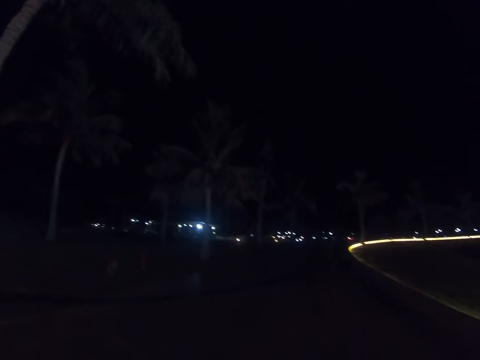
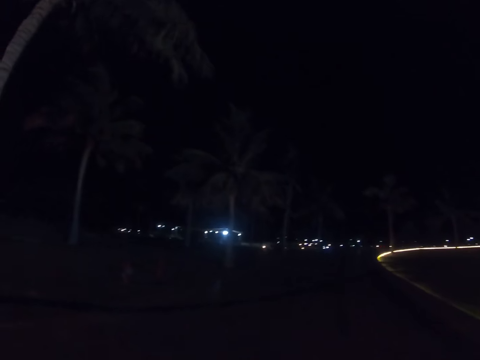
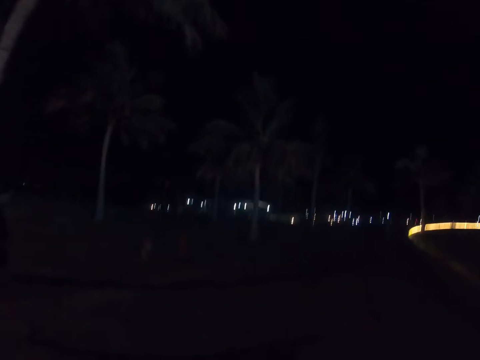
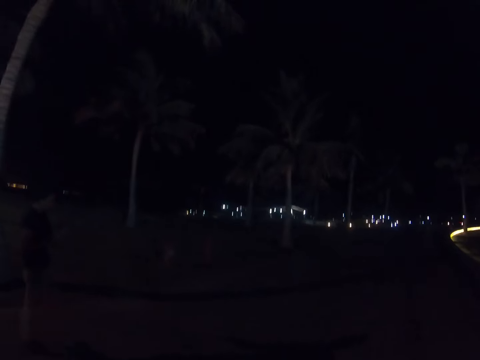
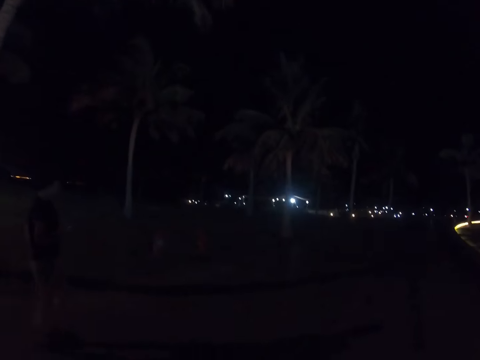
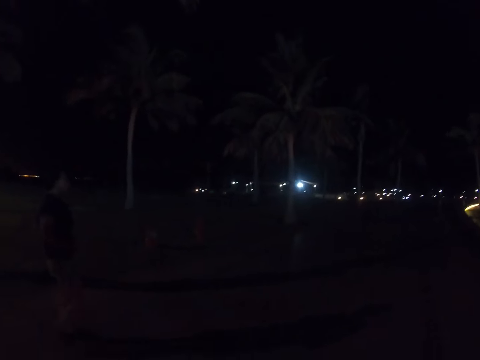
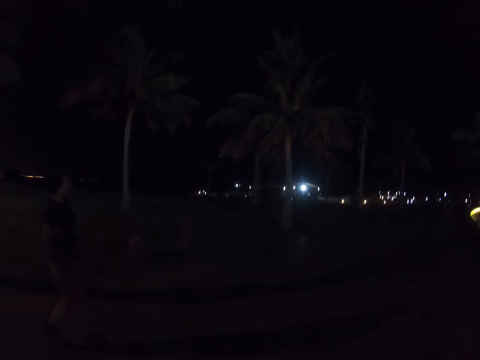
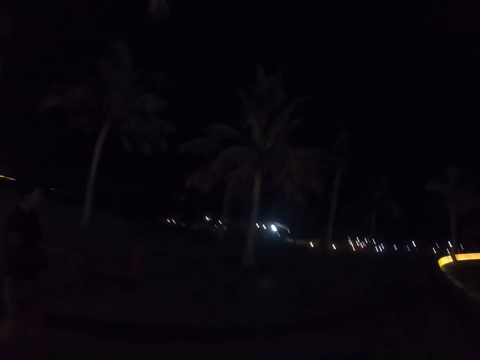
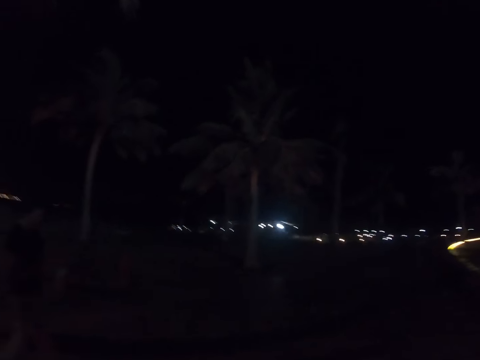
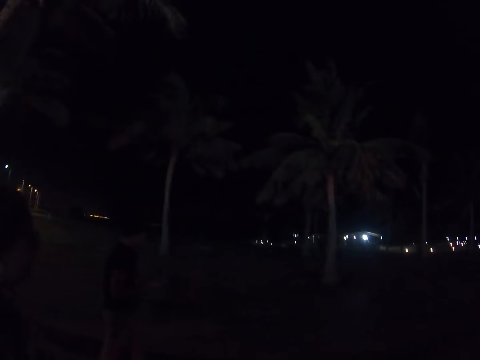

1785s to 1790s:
The camera wearer walks on the road.

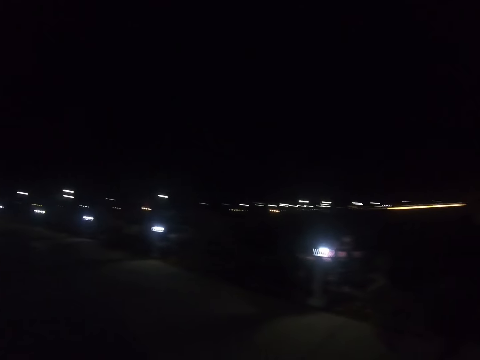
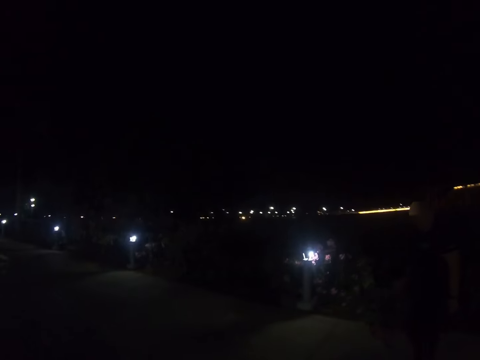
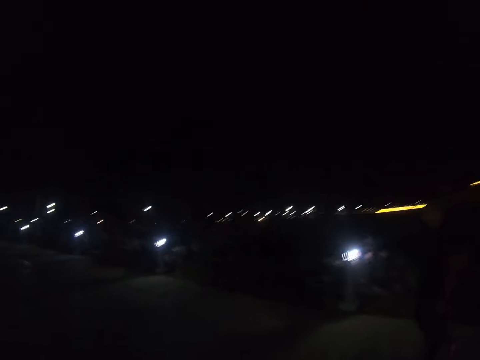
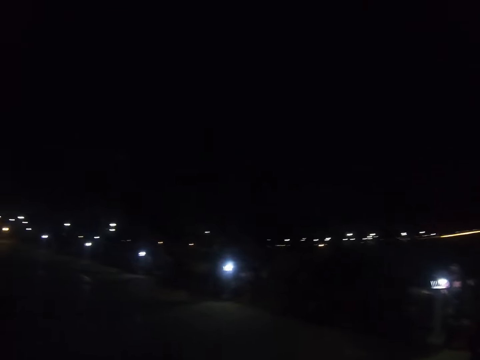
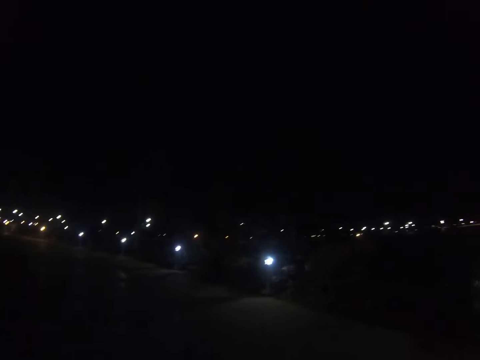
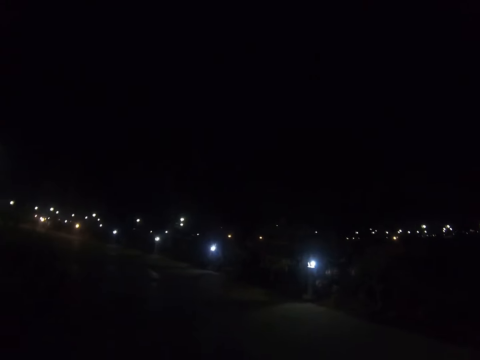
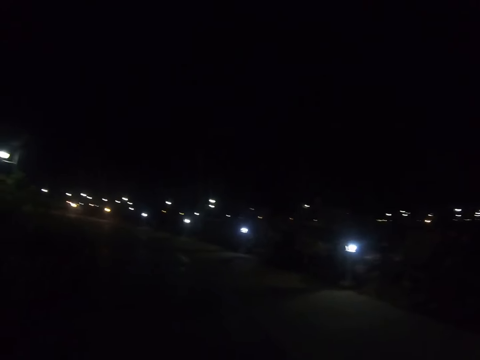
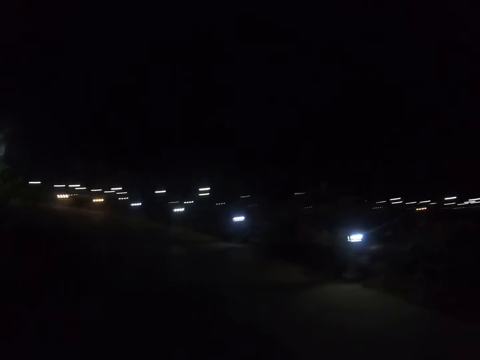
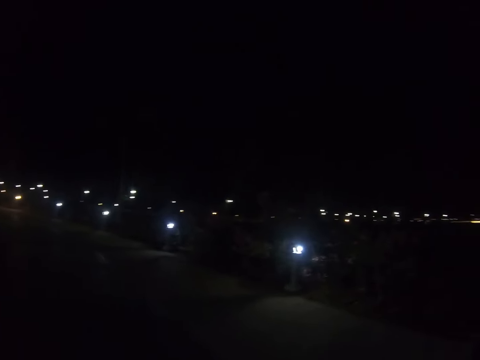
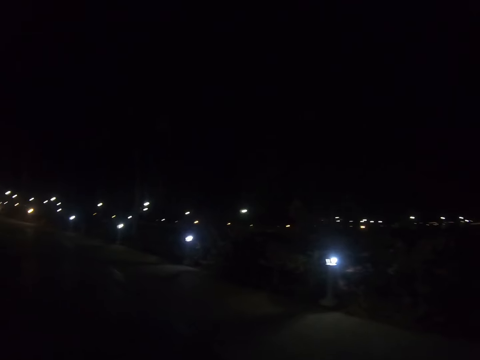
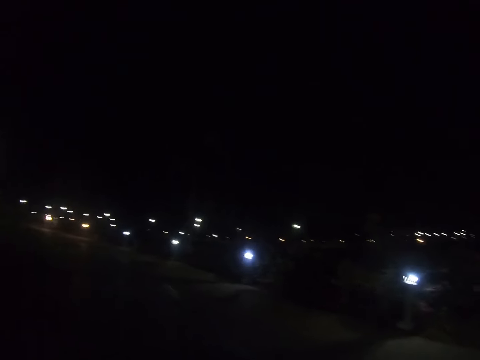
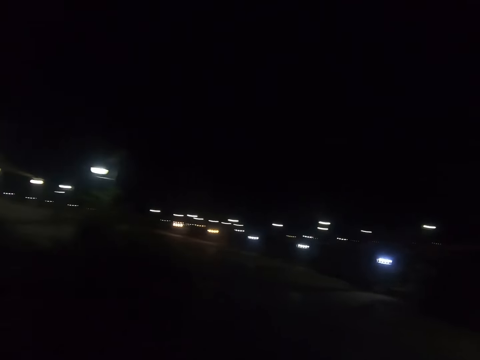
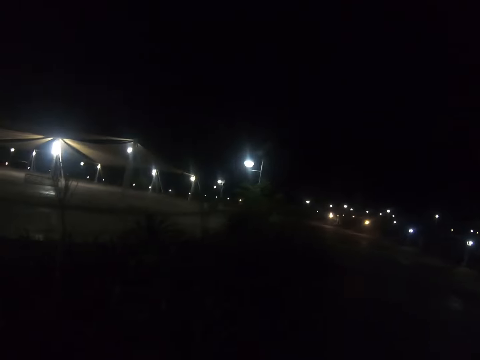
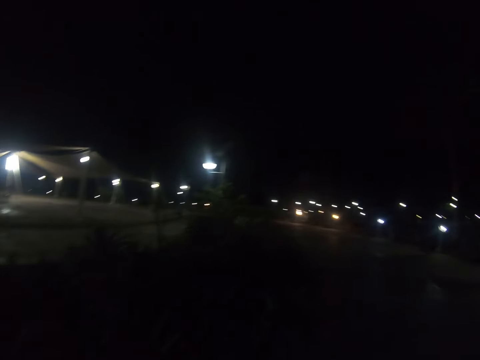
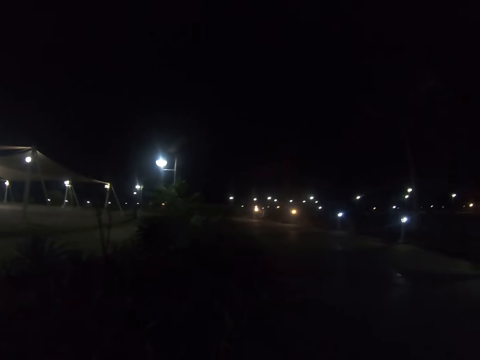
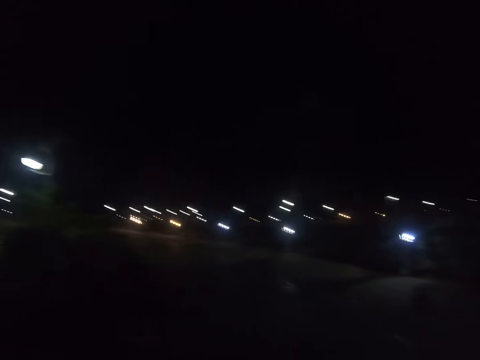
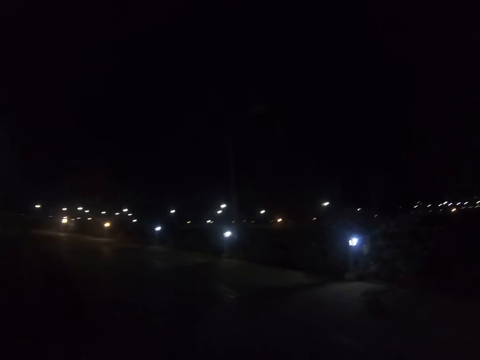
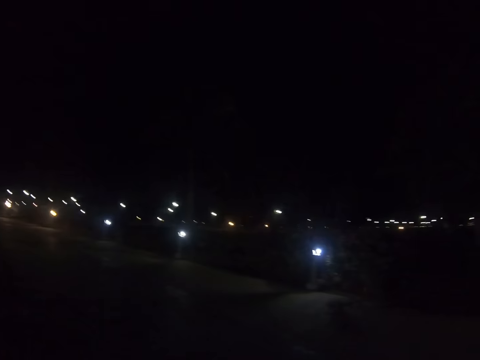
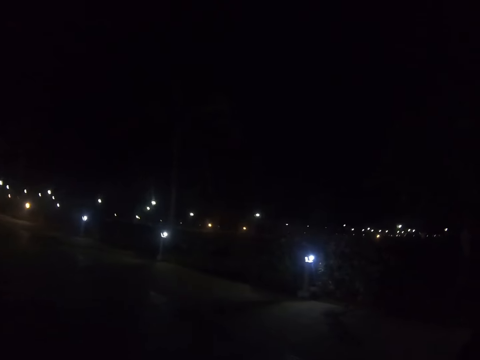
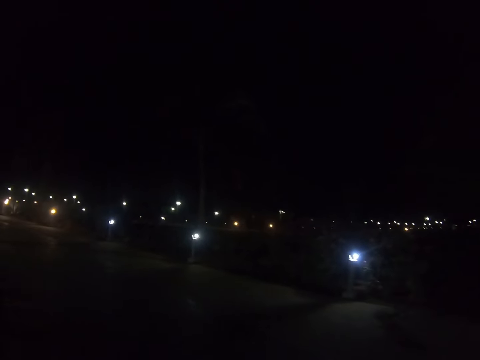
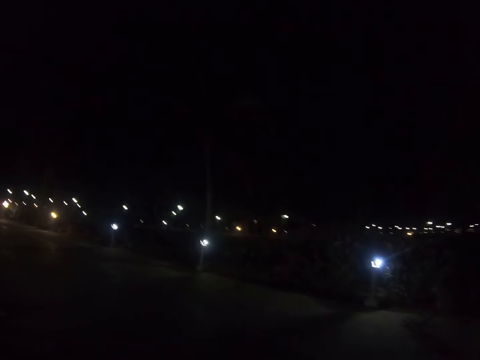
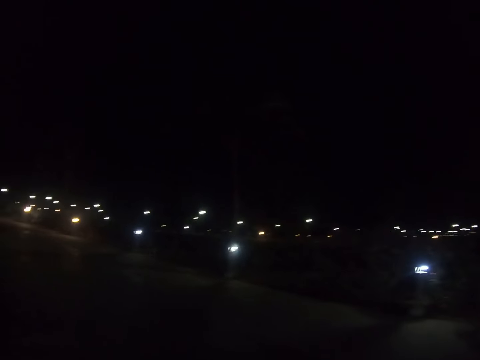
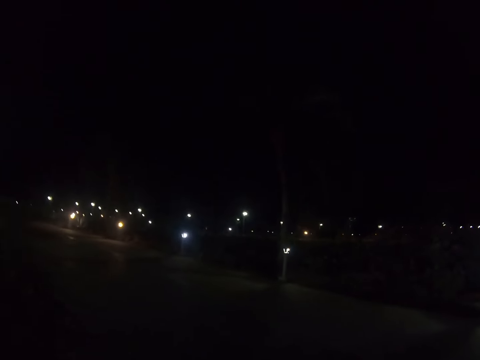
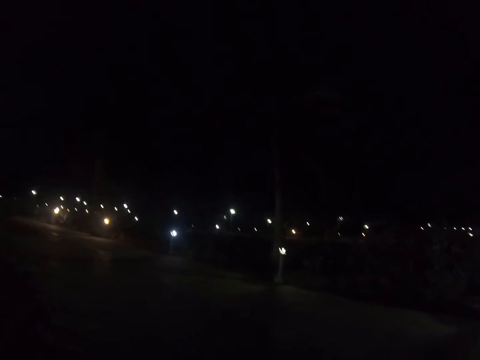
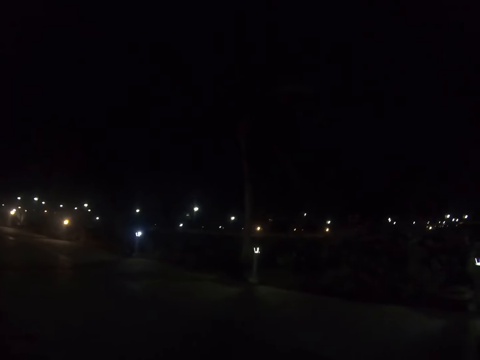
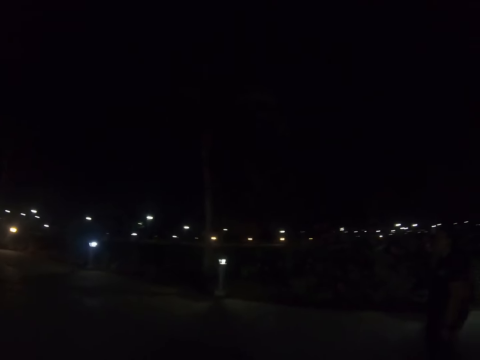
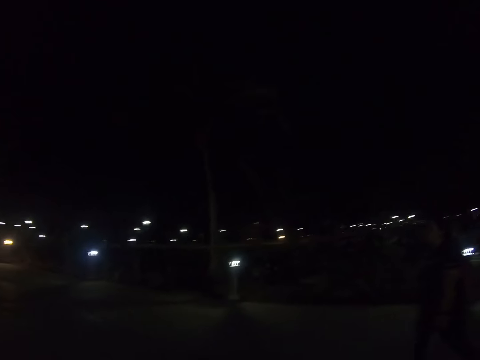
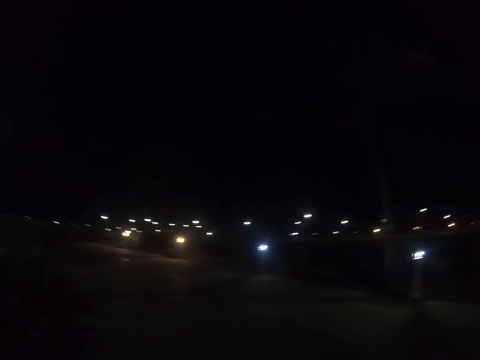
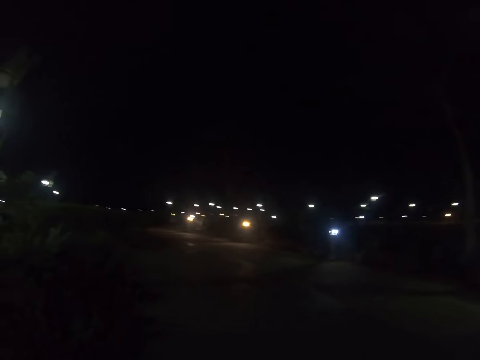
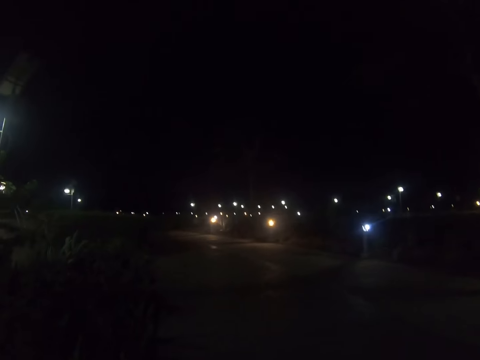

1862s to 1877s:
The camera wearer turns right. They walk on the road.

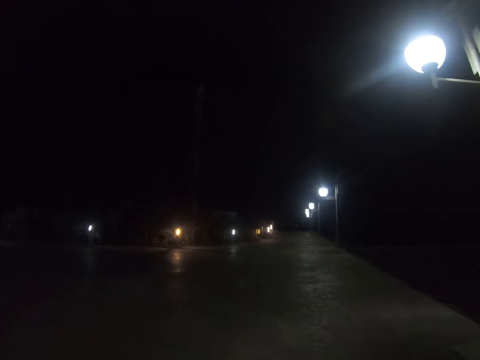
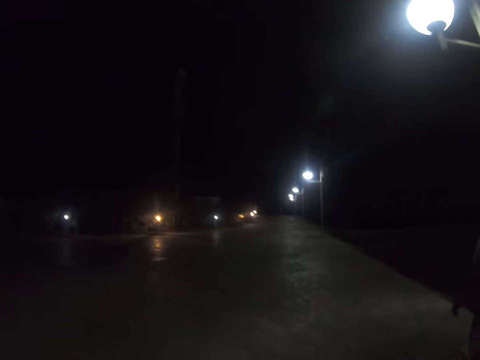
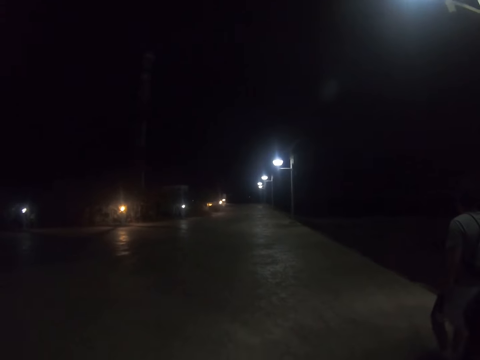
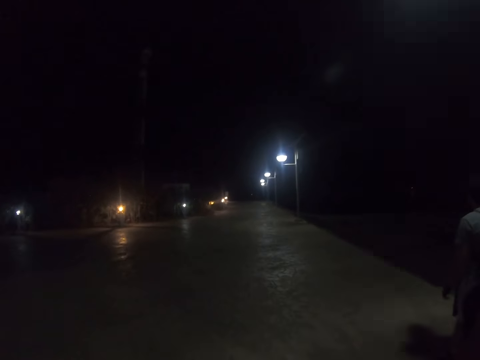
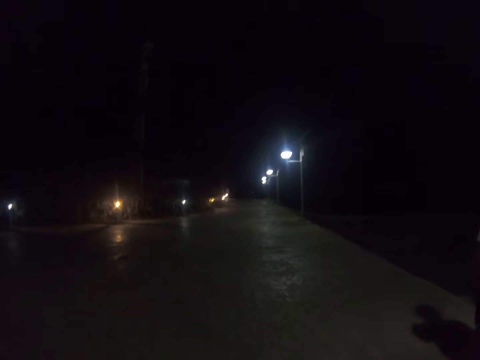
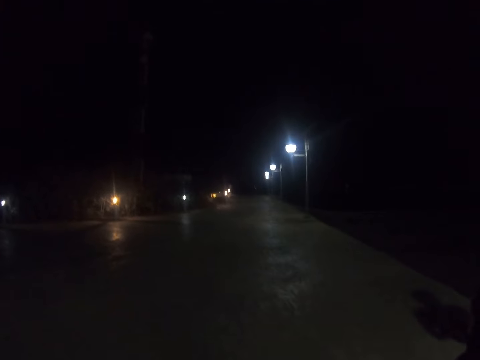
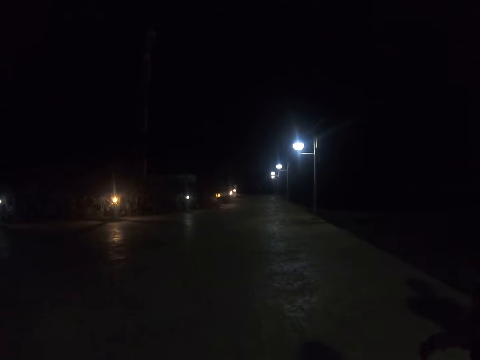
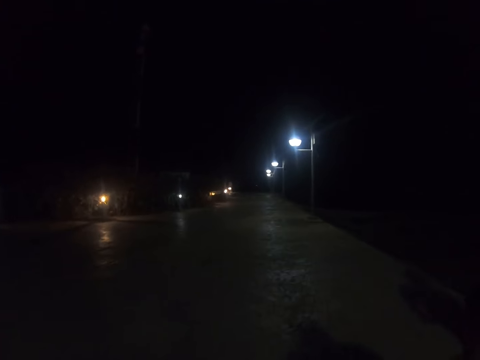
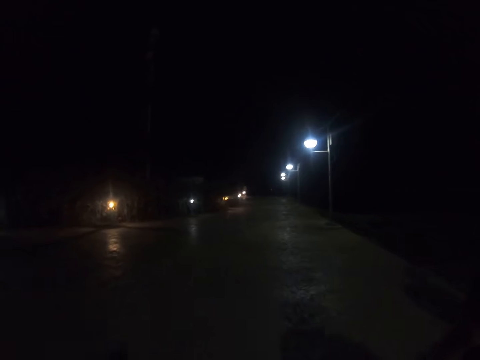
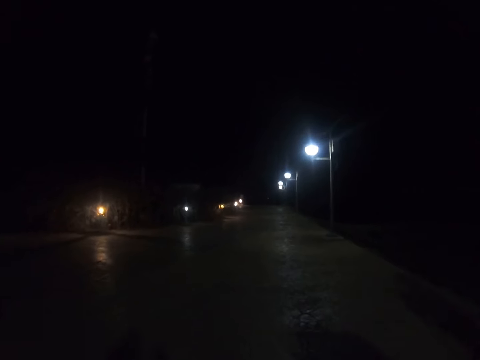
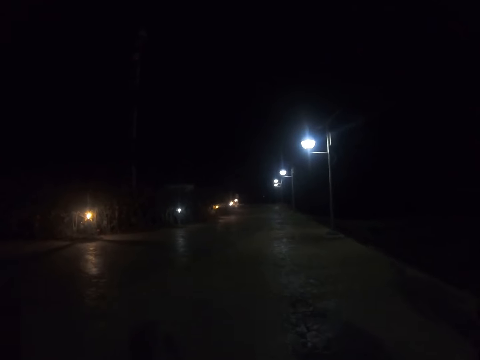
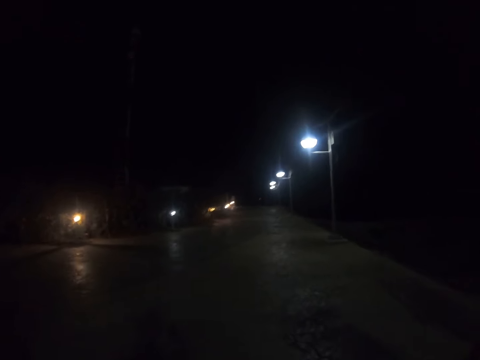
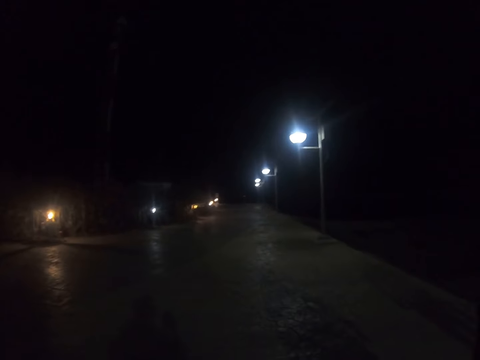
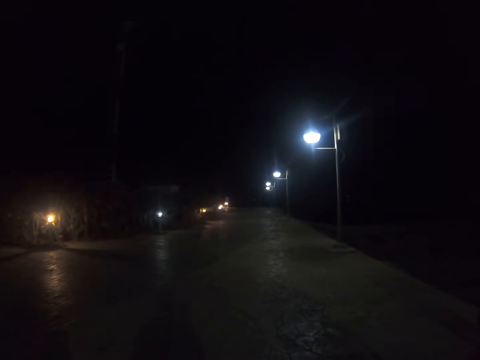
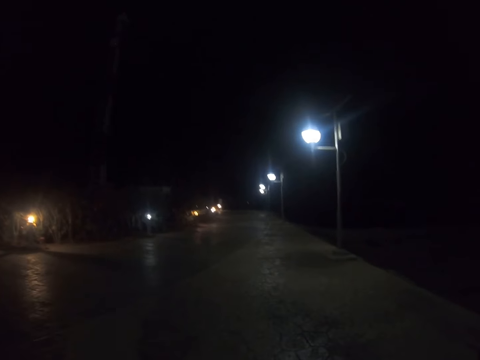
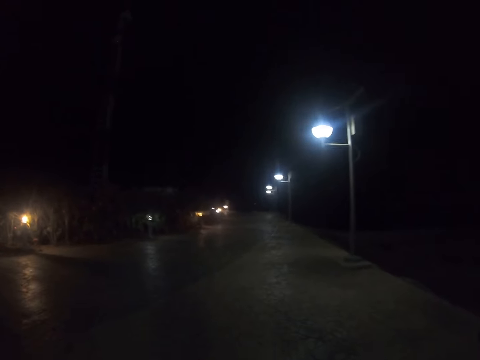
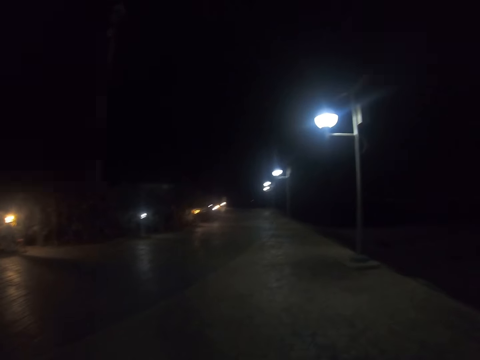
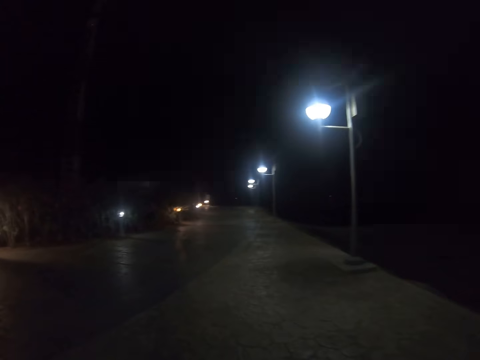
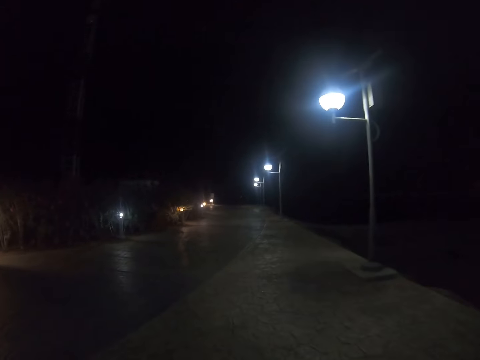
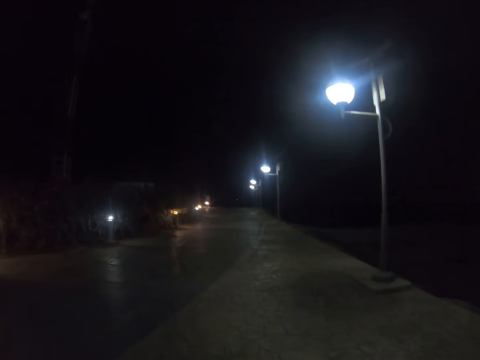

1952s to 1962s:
A woman walks down the road.
